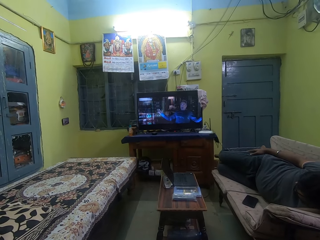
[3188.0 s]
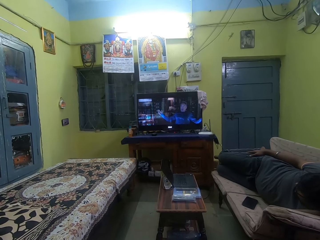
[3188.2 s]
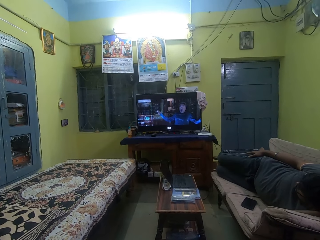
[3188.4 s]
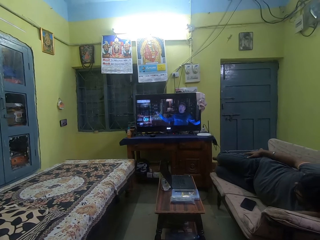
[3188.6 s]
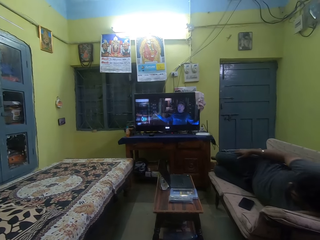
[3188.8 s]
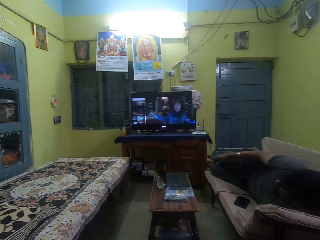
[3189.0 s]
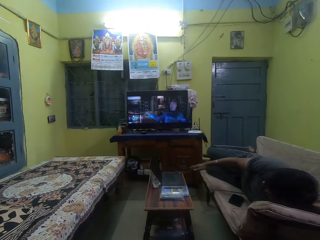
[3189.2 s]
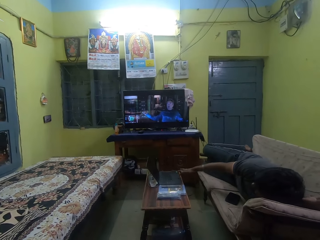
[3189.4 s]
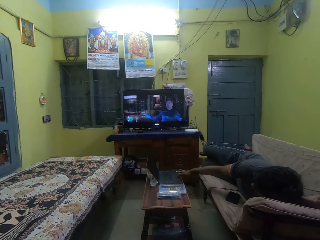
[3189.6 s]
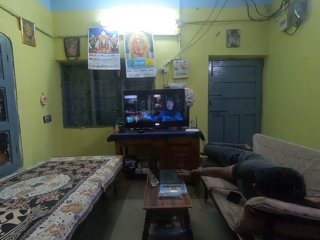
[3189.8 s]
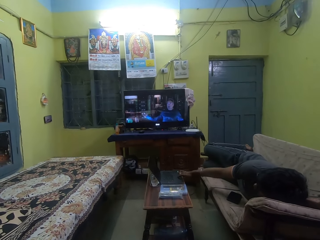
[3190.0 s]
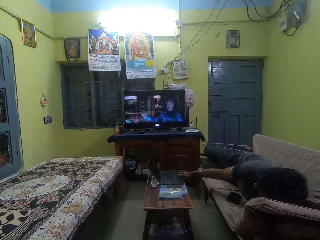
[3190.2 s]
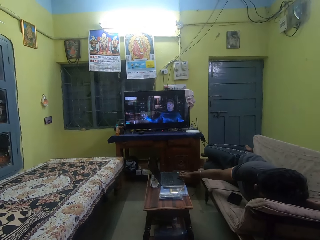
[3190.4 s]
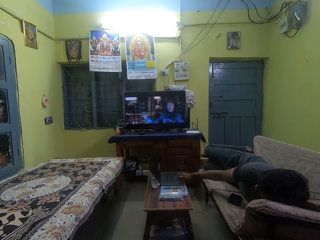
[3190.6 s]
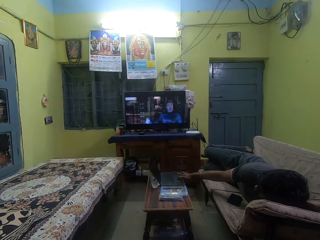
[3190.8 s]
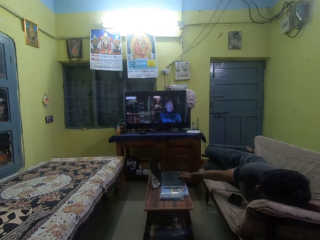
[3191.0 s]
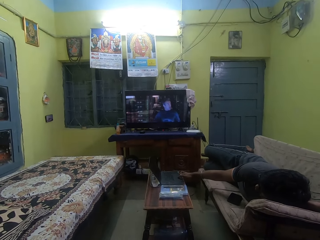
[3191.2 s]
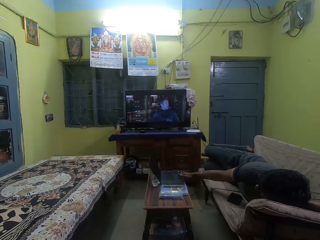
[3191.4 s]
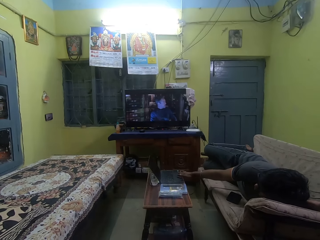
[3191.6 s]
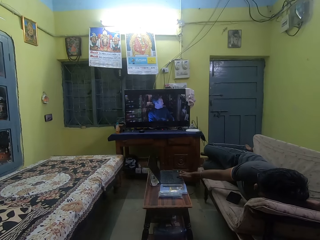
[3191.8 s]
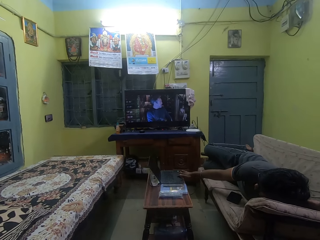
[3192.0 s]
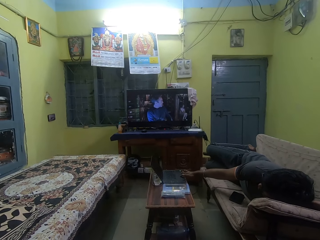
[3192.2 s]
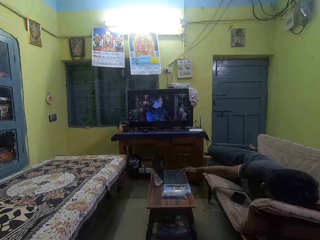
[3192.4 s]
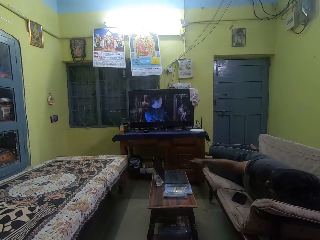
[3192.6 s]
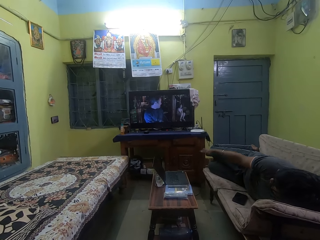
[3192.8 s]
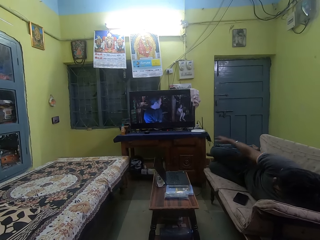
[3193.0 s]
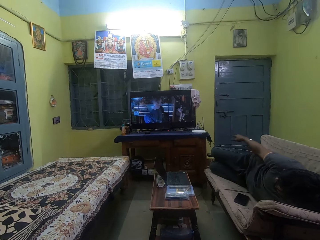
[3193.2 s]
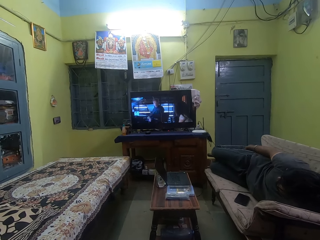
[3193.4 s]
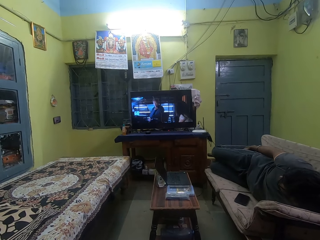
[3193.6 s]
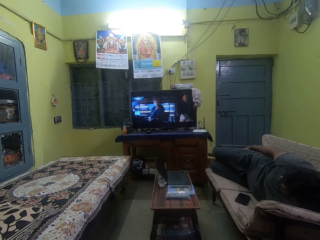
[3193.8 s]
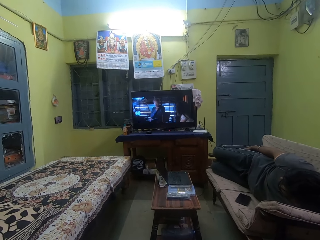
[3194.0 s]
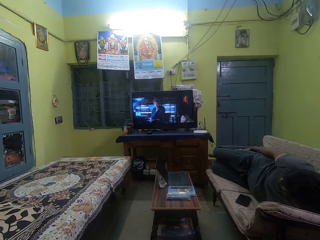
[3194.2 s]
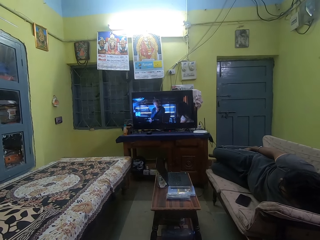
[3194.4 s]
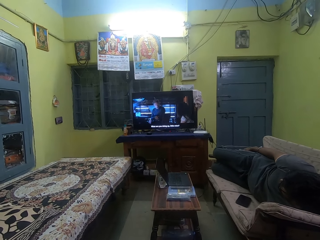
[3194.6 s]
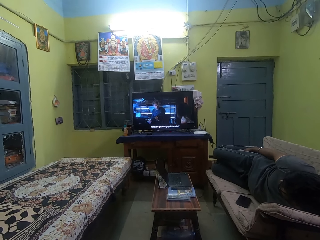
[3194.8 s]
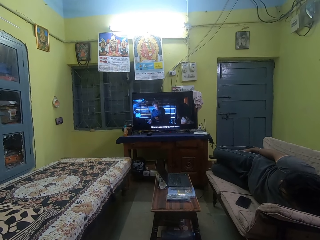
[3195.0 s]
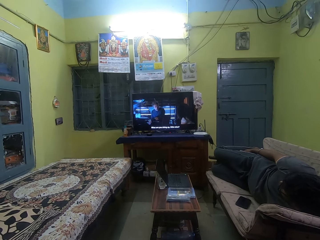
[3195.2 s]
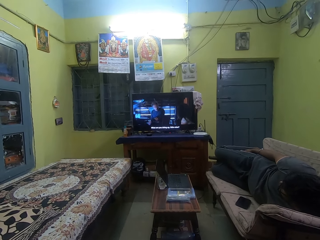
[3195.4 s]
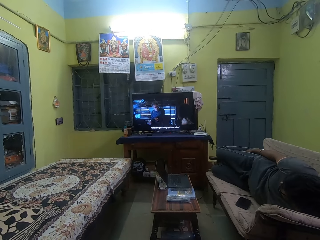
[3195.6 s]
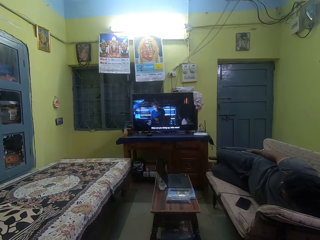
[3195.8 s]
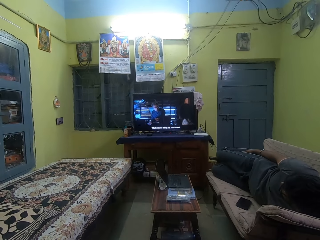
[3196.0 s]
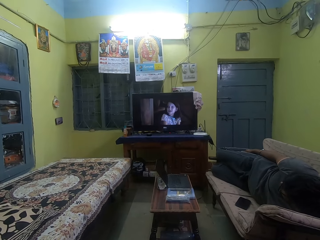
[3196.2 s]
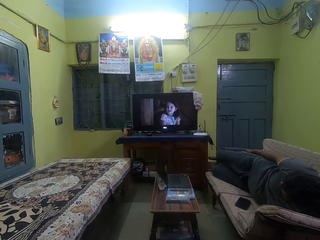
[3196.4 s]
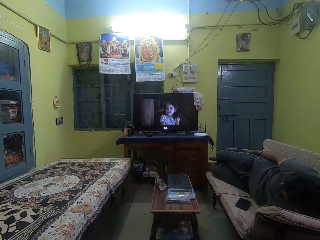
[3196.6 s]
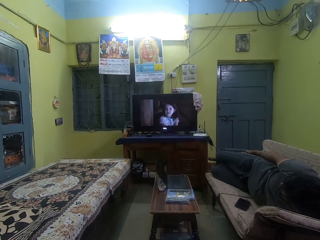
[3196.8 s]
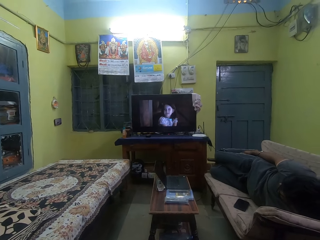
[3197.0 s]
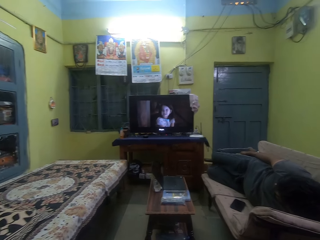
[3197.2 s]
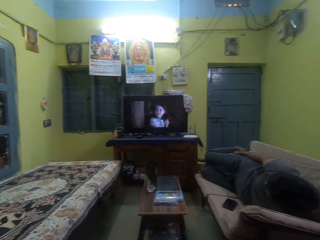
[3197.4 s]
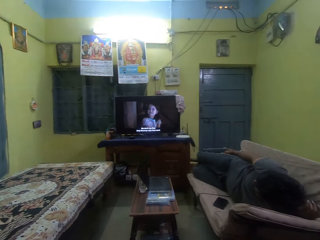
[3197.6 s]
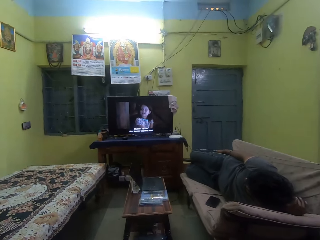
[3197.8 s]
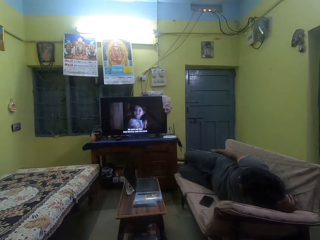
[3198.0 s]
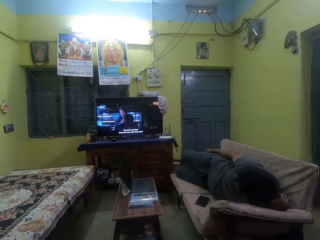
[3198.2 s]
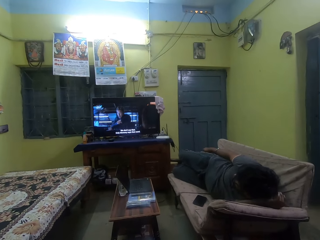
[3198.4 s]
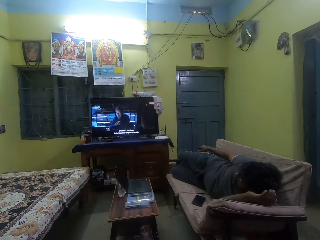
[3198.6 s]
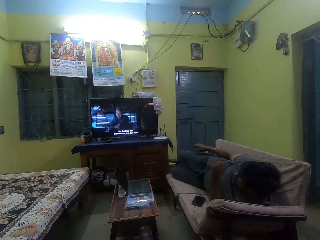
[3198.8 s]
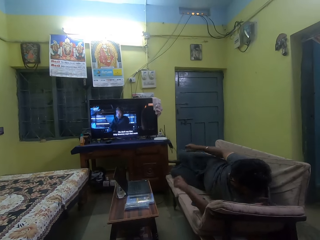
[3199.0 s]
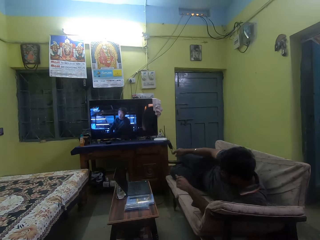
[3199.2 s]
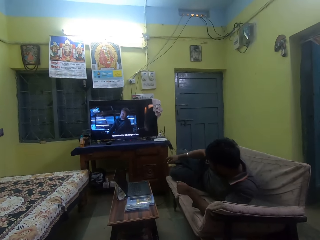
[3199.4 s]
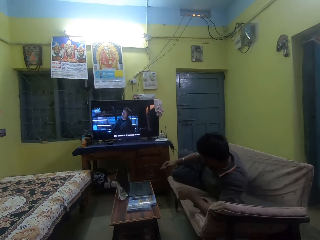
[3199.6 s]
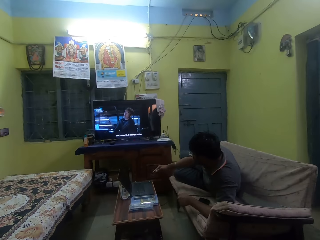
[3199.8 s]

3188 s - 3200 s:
The man operates a laptop on a table with his right hand.

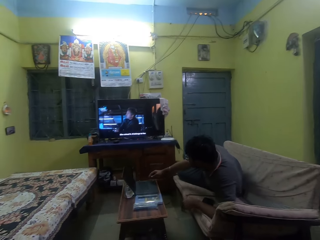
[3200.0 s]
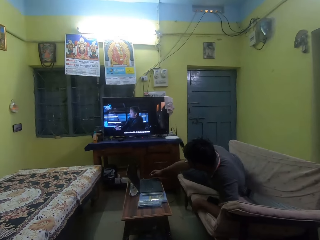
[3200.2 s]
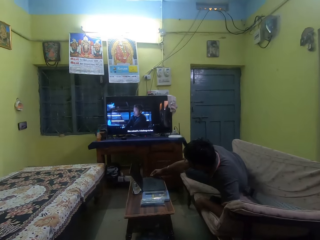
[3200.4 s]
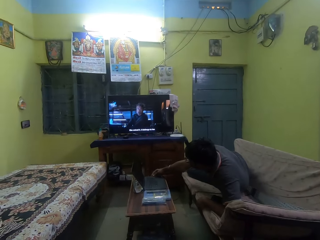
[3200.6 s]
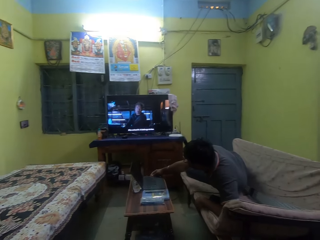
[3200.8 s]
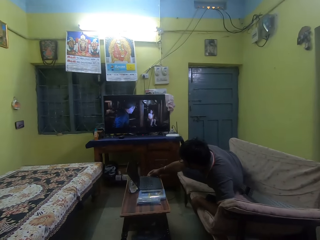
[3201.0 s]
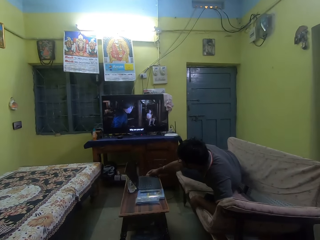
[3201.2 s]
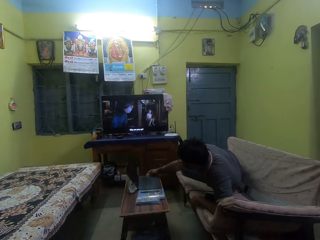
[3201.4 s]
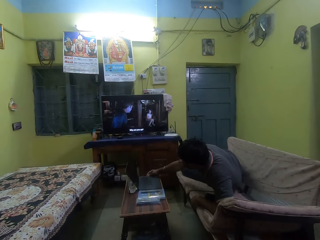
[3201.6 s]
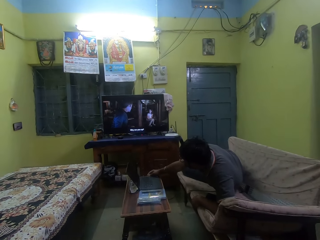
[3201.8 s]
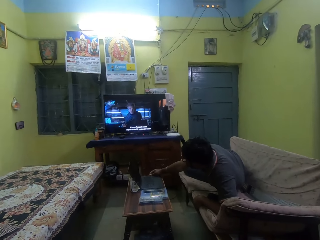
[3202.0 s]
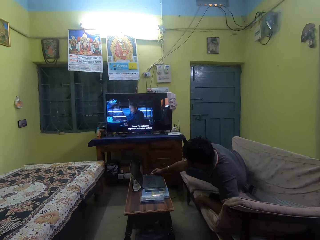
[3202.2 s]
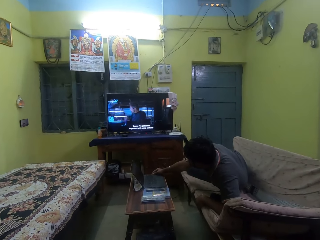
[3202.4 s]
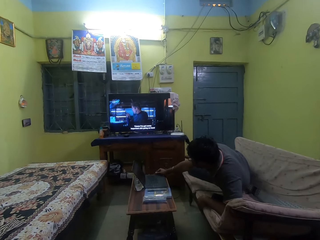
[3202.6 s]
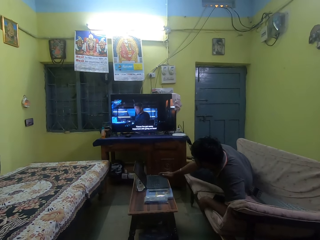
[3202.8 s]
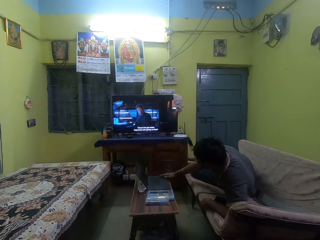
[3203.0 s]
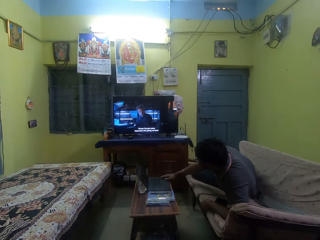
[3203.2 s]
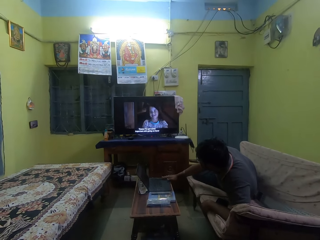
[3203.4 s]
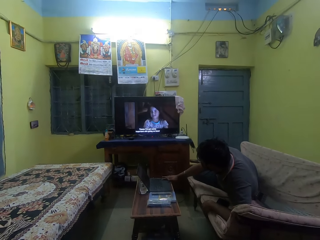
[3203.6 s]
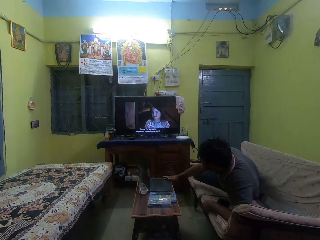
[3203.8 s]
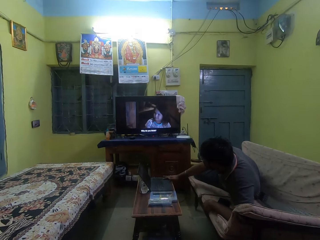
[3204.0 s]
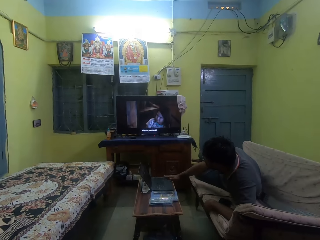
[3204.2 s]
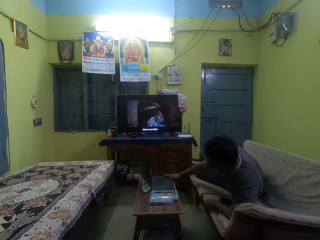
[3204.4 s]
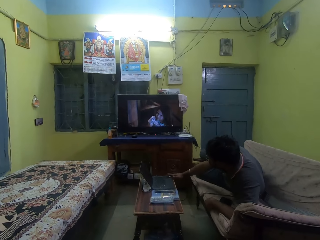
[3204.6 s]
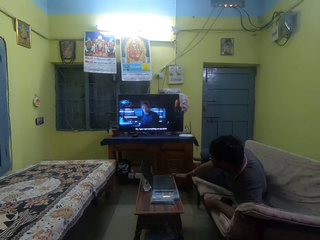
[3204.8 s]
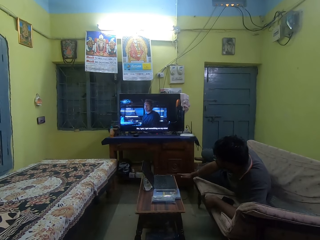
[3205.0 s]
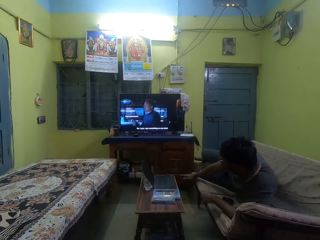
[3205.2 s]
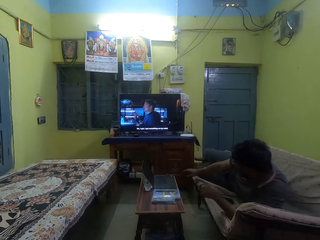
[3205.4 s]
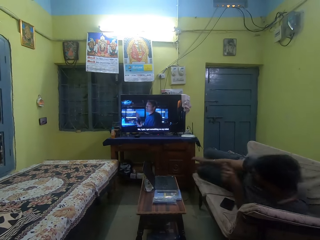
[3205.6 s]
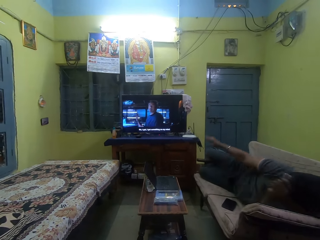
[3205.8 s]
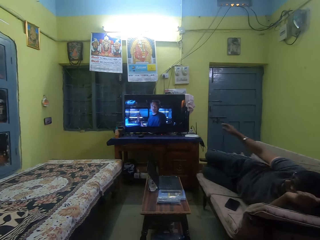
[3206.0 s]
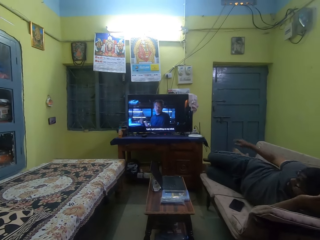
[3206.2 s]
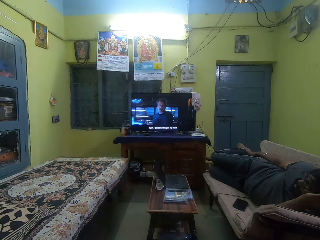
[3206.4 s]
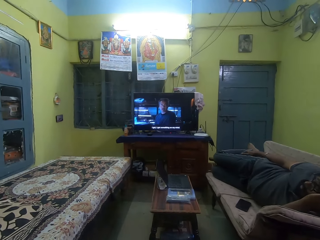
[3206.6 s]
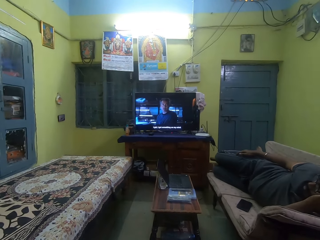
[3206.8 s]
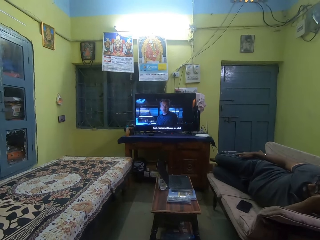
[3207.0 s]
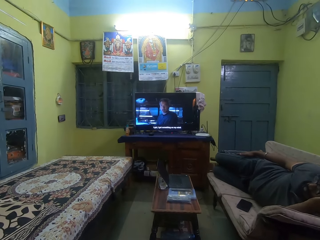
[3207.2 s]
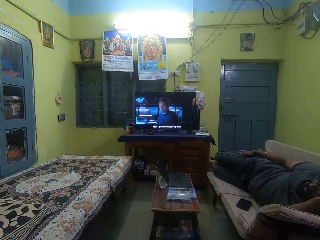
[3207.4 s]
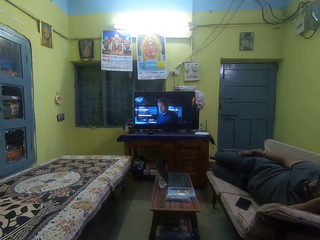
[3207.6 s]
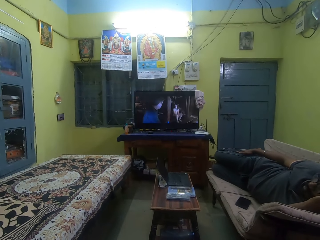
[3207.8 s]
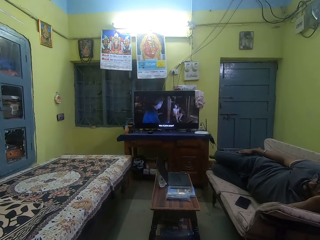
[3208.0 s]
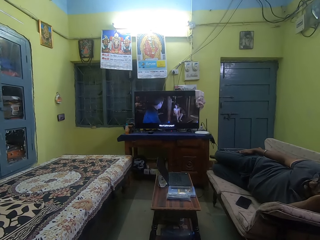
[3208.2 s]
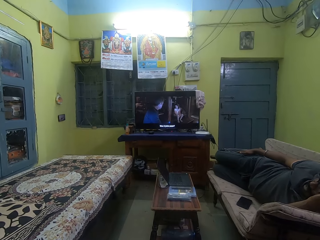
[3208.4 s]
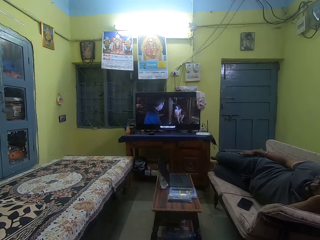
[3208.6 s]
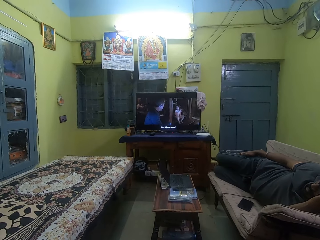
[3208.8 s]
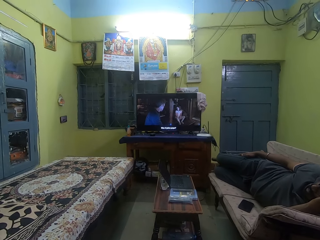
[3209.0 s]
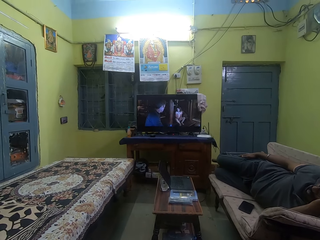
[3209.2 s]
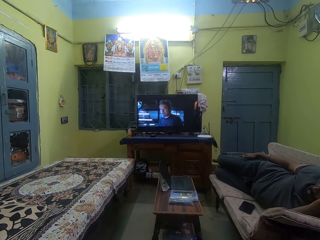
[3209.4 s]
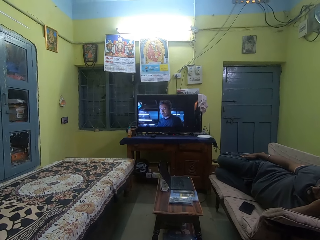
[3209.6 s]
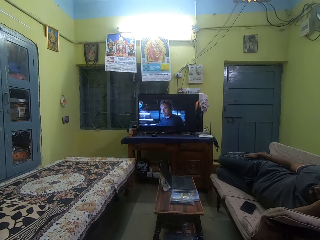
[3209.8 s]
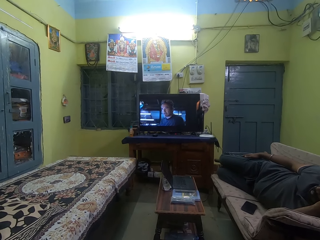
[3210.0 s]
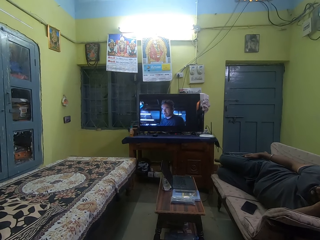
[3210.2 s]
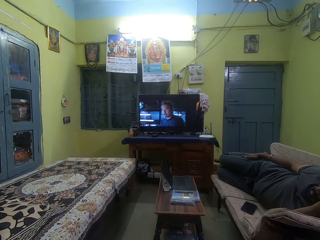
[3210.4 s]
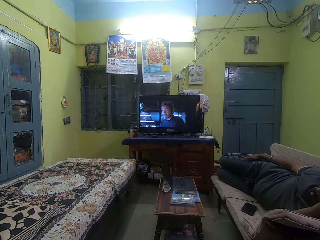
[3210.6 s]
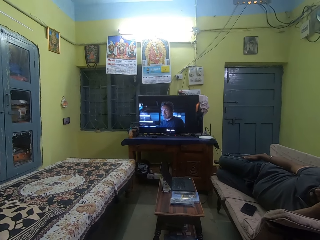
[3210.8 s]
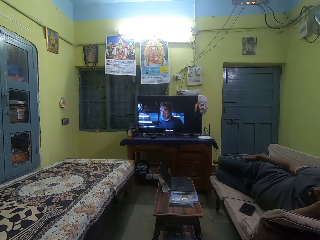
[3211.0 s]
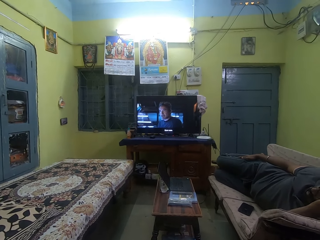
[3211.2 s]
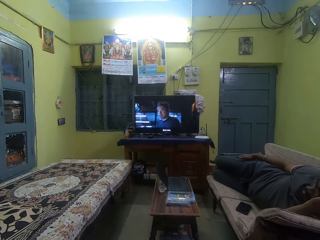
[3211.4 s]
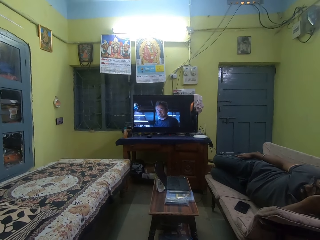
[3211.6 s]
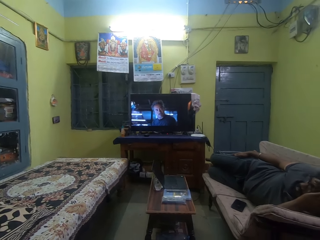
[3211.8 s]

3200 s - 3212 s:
The camera wearer interacts with the man.
